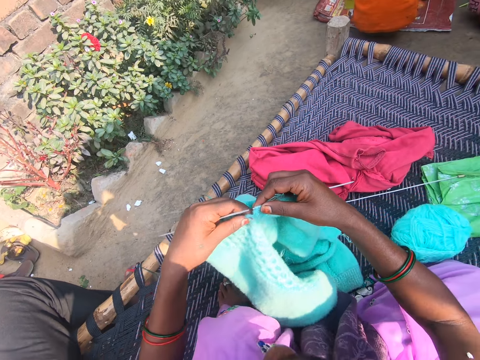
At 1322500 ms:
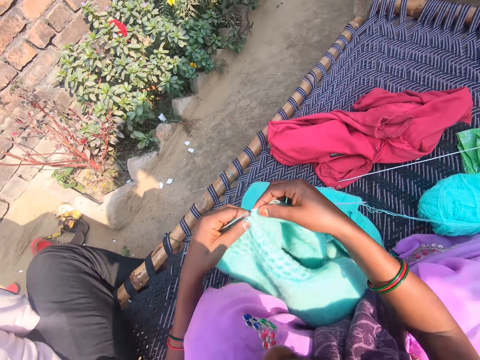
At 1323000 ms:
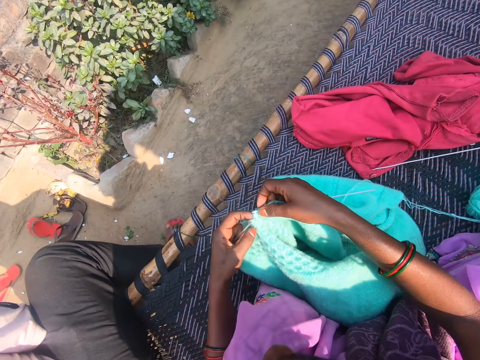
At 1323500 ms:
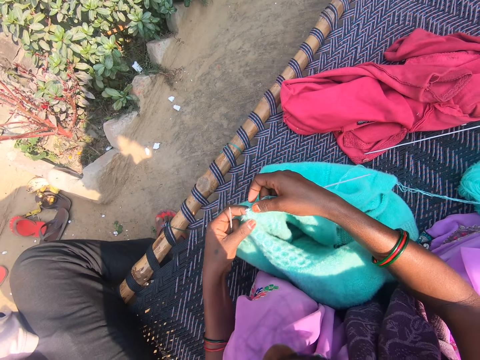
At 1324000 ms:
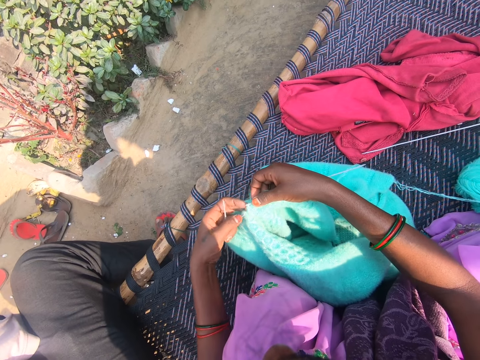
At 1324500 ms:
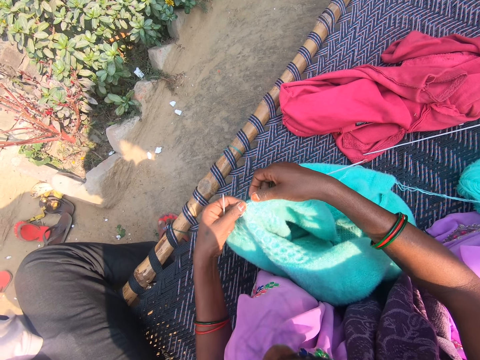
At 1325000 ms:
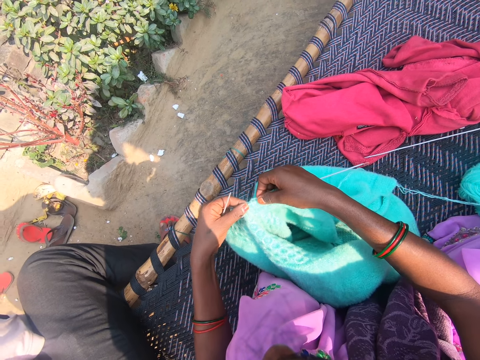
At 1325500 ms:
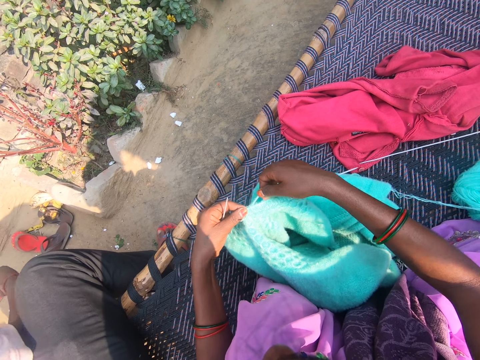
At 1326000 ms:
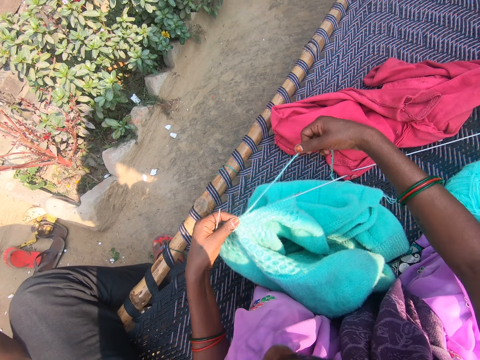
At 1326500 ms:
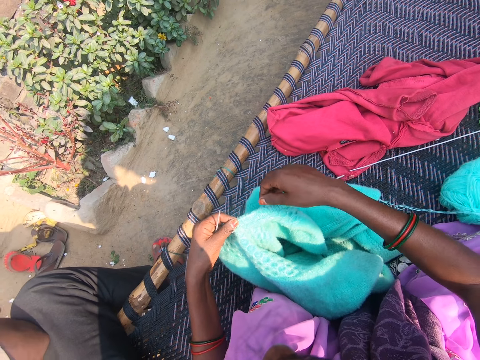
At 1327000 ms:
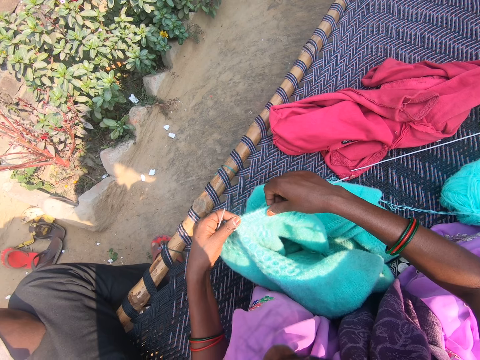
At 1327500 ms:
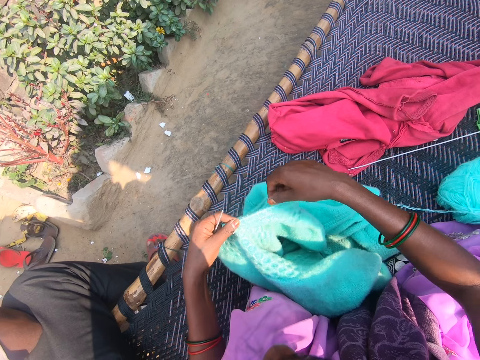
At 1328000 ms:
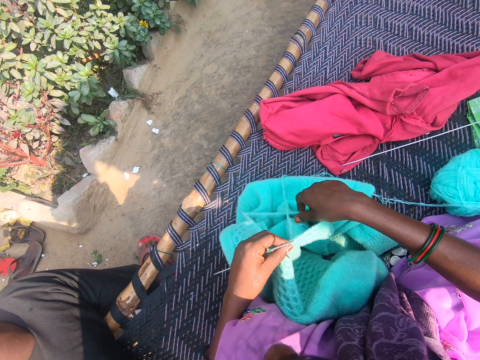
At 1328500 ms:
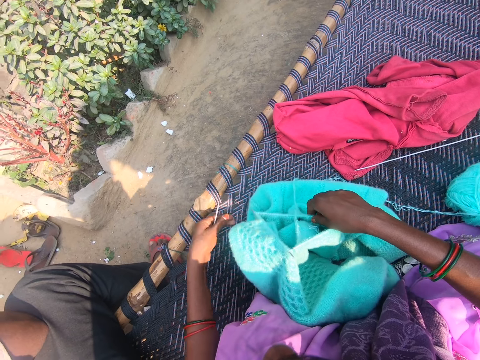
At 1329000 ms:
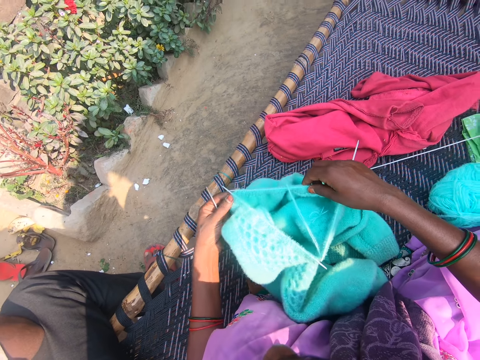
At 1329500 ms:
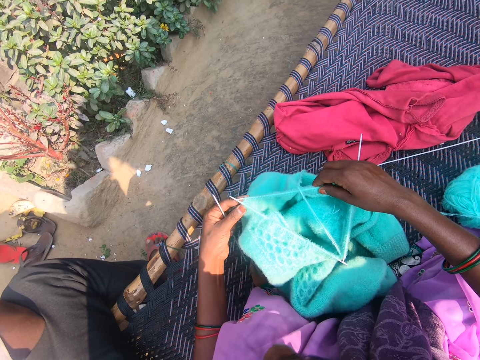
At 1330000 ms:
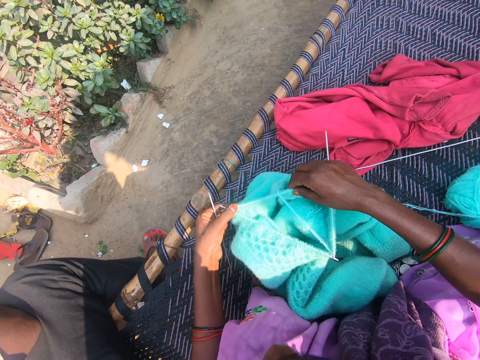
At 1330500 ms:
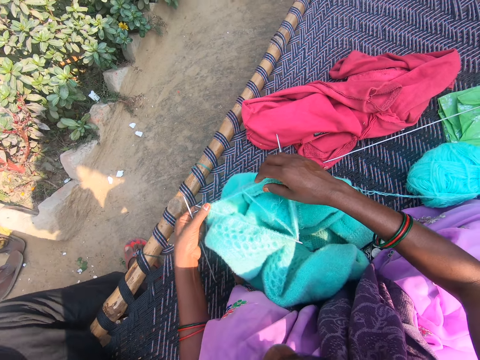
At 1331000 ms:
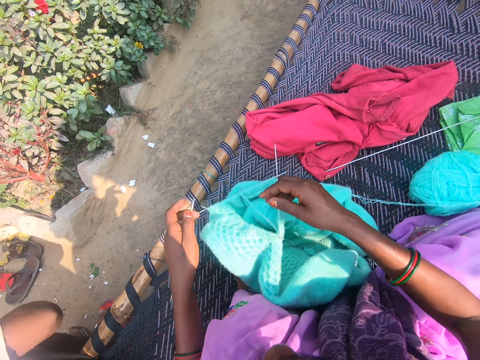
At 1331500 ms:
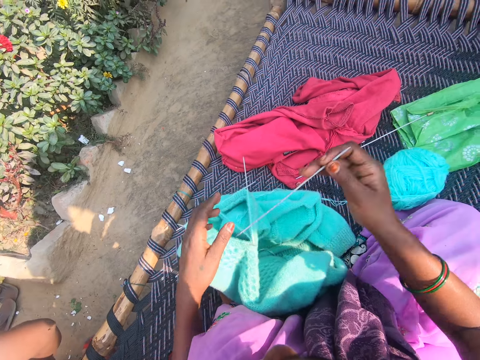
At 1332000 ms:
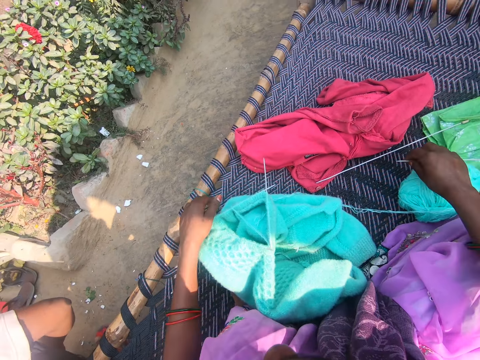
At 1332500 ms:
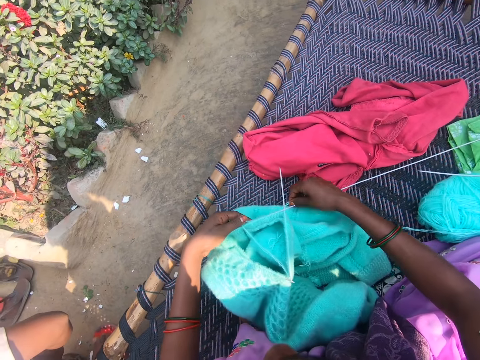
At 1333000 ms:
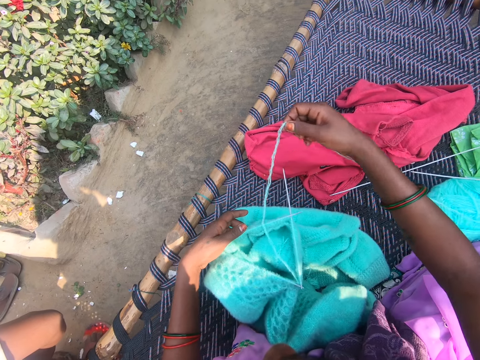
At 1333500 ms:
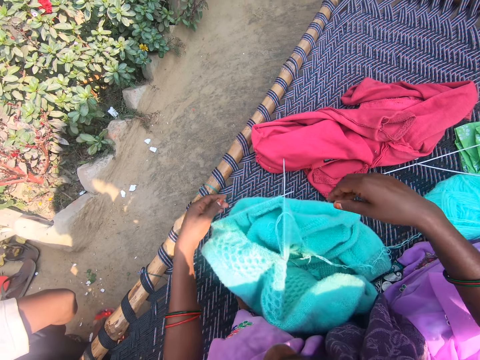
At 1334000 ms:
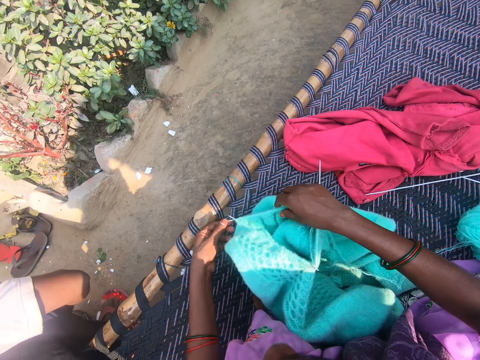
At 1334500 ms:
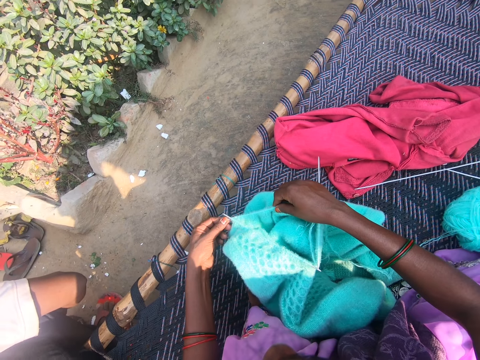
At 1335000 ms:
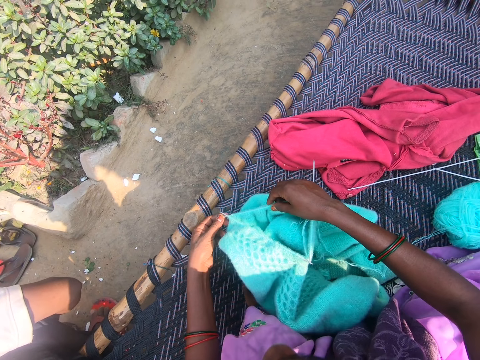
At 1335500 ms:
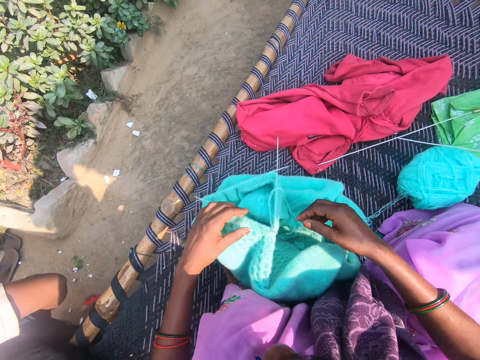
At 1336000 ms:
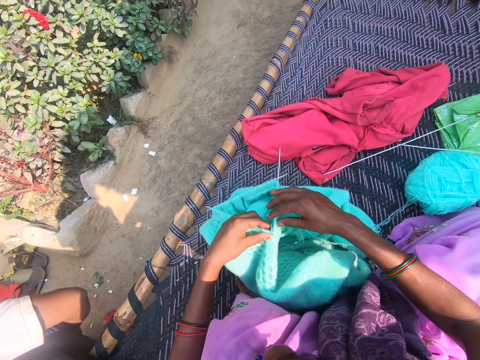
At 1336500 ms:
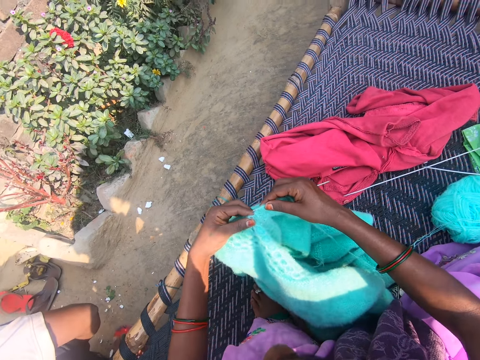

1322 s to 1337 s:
The camera wearer adjusts the sweater with both hands. The man picks up a piece of paper from the floor with both hands. The camera wearer pulls the yarn with her right hand and adjusts the sweater with both hands. She adjusts the string on the knitting needle. The man bends towards the floor. The camera wearer passes the knitting pin from her left hand to her right hand. She drops the knitting pin on the woven bench. She moves the string over the knitting needles. She adjusts the sweater with both hands.

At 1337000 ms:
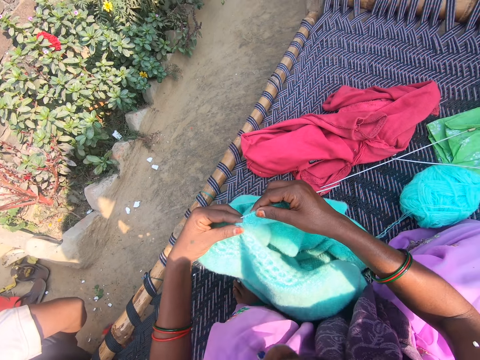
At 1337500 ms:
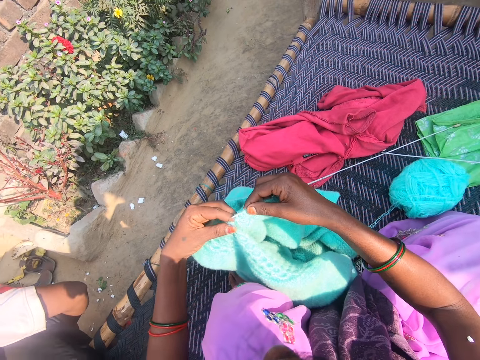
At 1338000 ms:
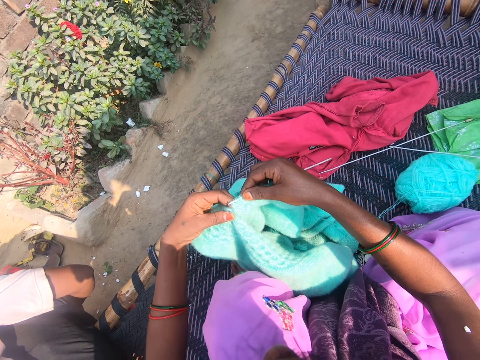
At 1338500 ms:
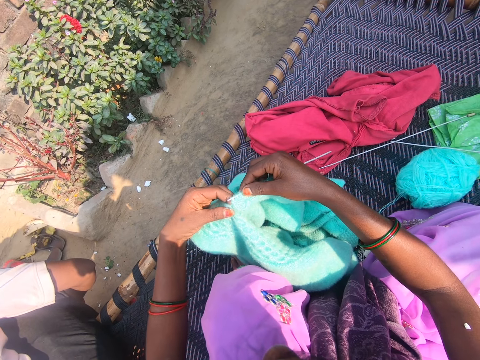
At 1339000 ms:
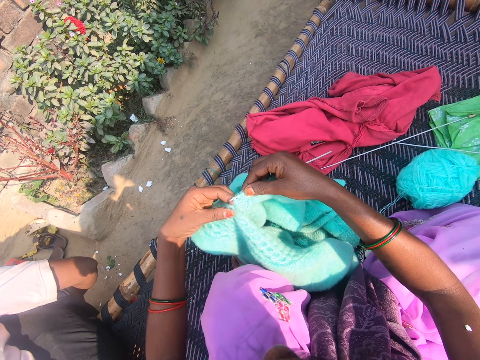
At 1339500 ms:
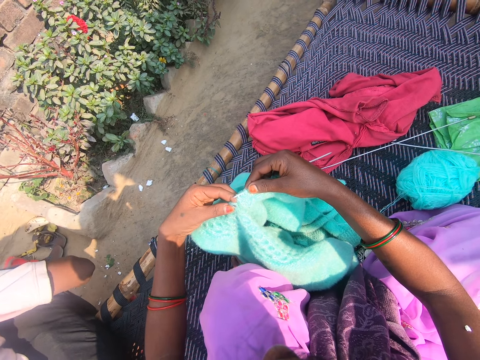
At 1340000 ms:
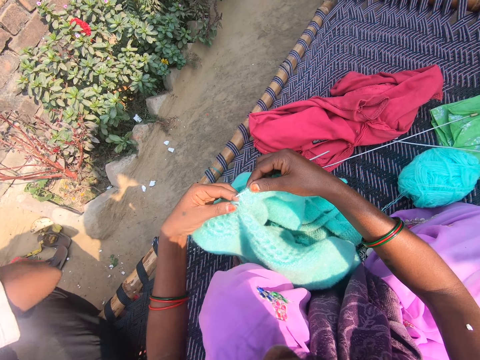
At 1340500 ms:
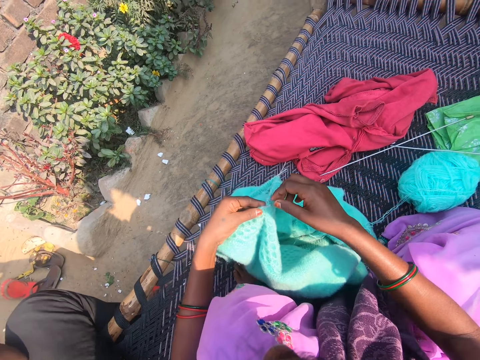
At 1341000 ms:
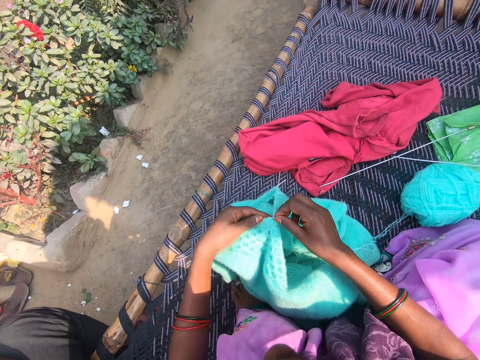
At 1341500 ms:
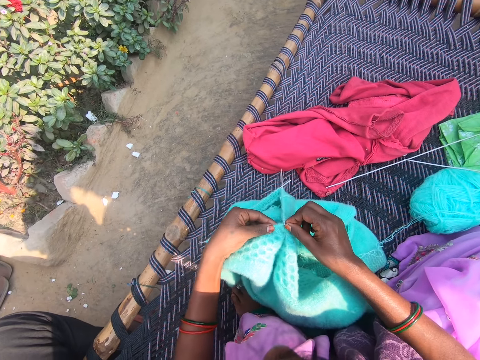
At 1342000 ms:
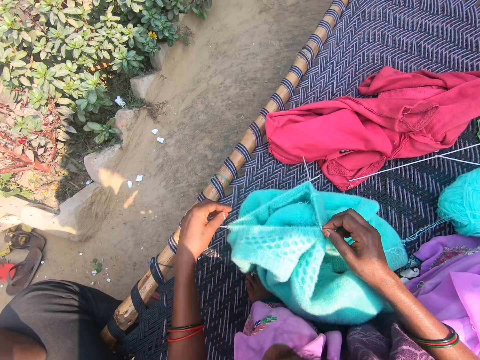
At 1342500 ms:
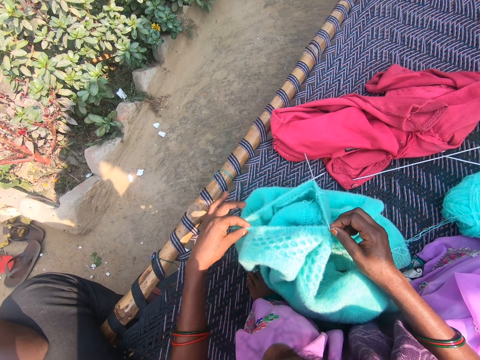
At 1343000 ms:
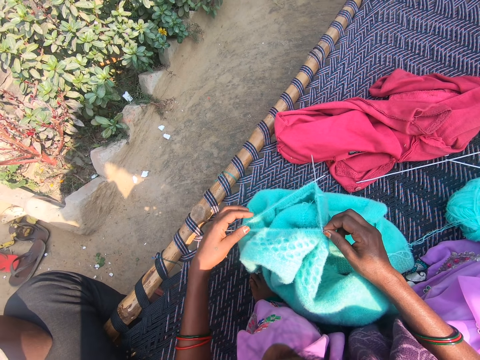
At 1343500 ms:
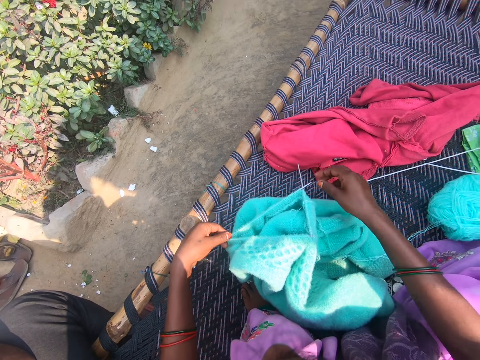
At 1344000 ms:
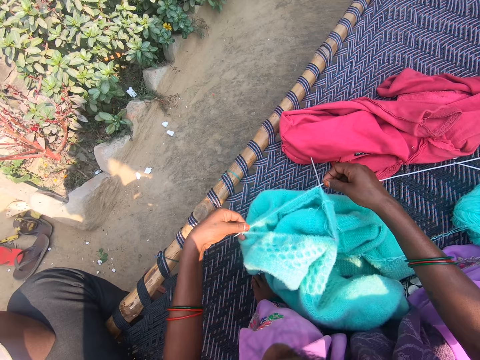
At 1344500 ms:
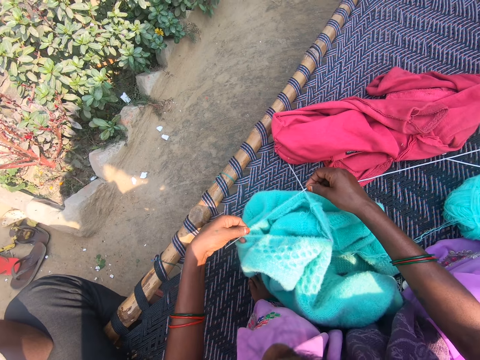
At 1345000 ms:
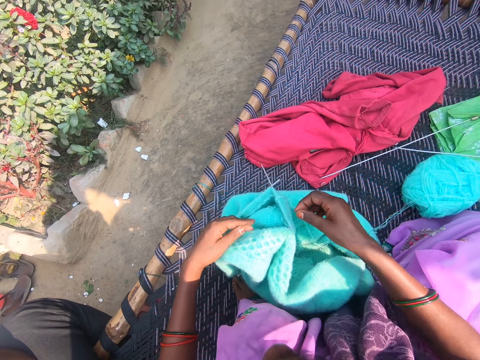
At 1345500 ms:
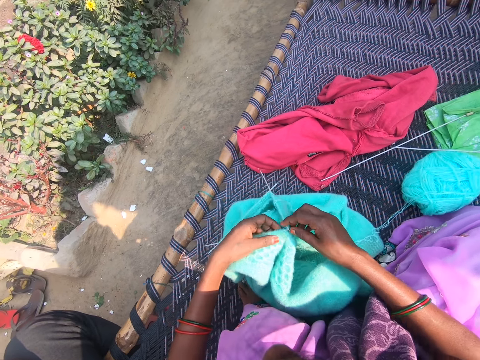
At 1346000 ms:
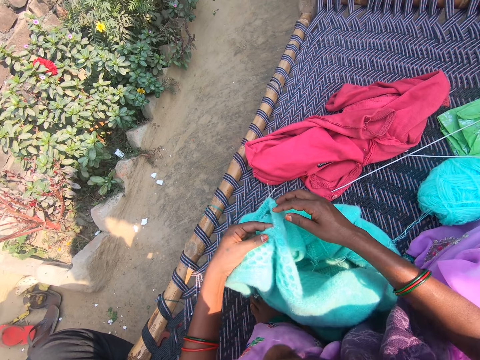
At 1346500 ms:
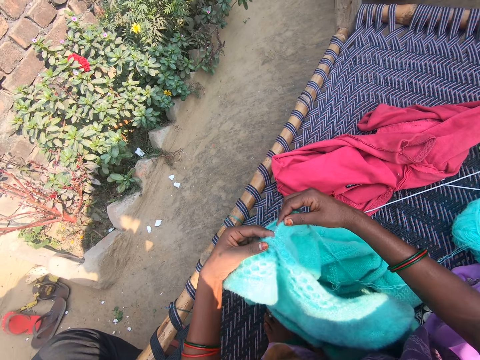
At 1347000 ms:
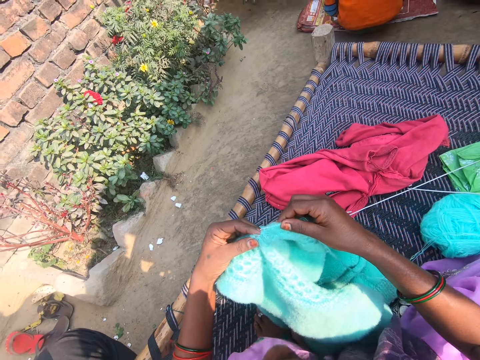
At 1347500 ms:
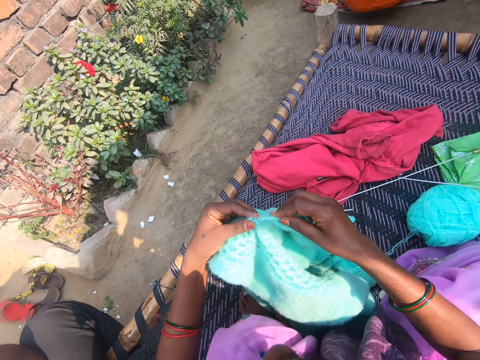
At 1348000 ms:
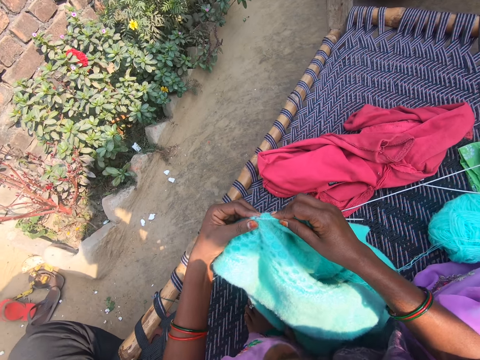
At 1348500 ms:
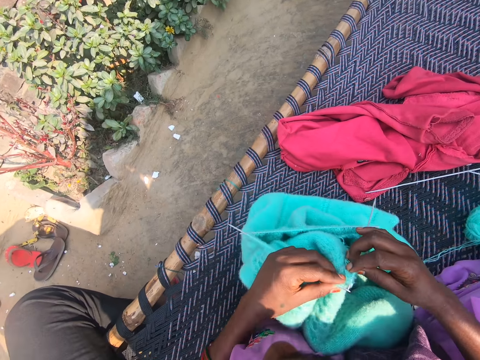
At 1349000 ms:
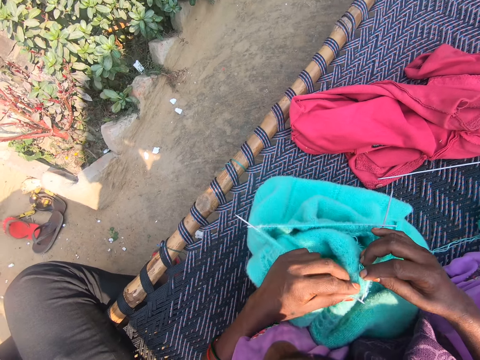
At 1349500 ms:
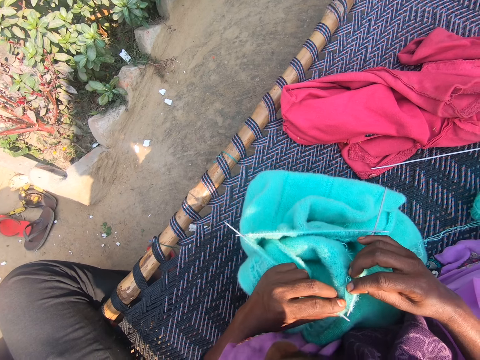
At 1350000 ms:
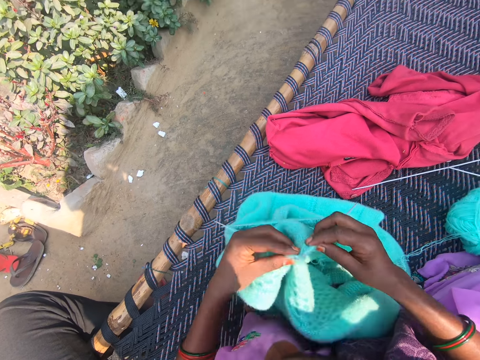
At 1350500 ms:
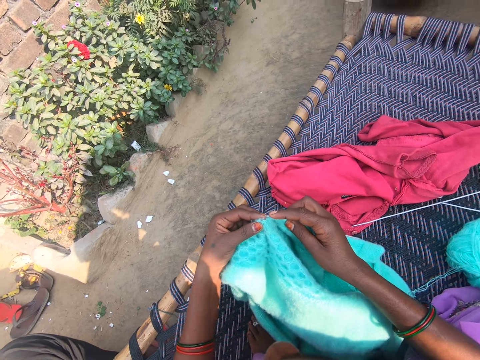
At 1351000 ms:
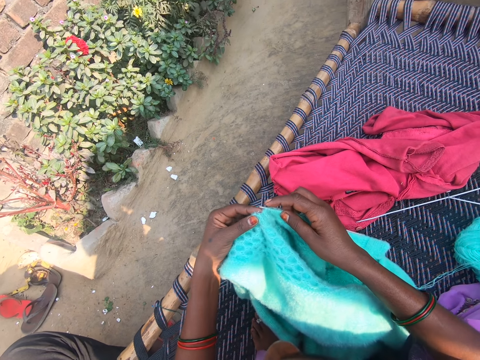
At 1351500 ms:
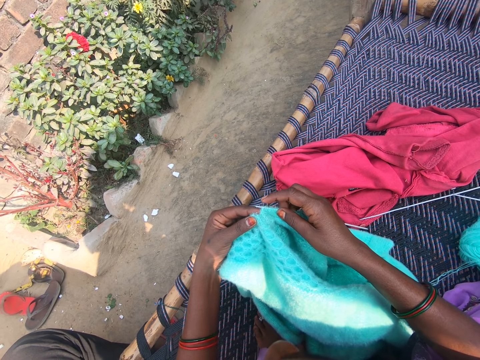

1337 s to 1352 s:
The camera wearer looks at the crochet. The man picks up a stone from the floor. The camera wearer adjusts the string on the knitting needle. They hold the crochet.
